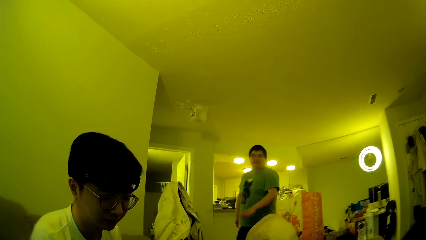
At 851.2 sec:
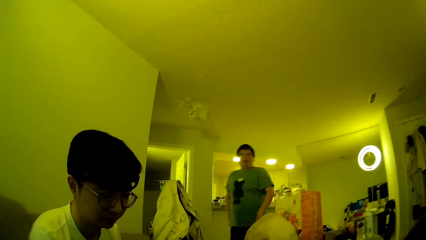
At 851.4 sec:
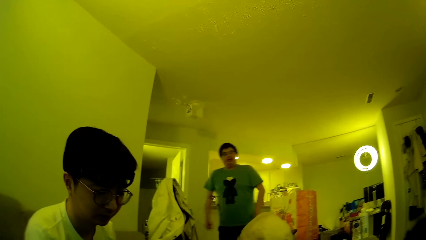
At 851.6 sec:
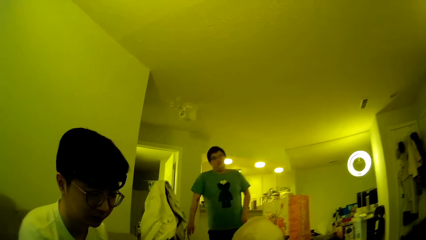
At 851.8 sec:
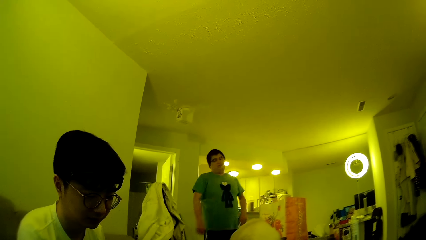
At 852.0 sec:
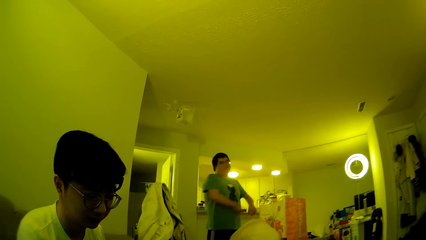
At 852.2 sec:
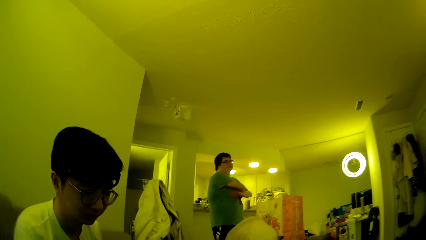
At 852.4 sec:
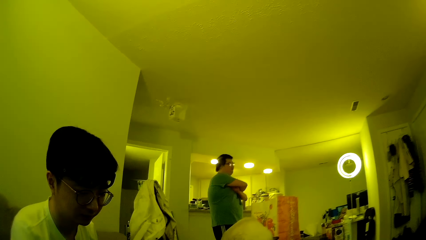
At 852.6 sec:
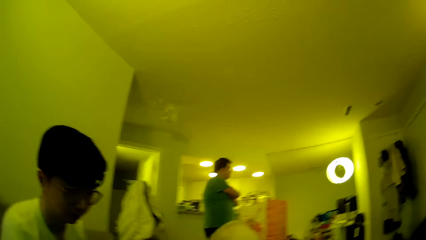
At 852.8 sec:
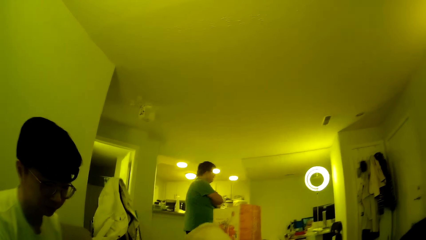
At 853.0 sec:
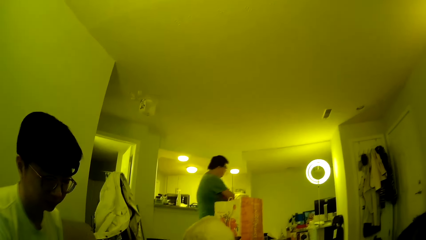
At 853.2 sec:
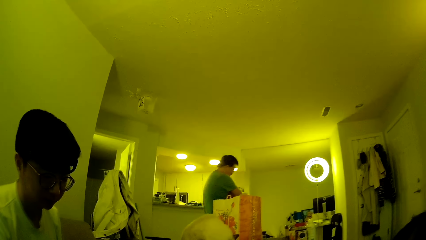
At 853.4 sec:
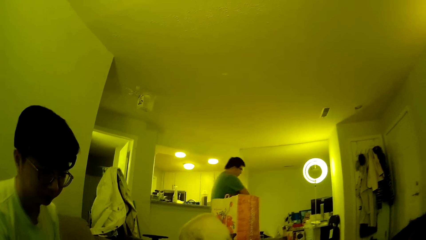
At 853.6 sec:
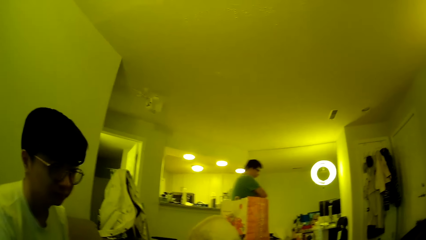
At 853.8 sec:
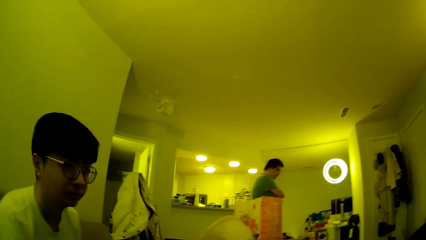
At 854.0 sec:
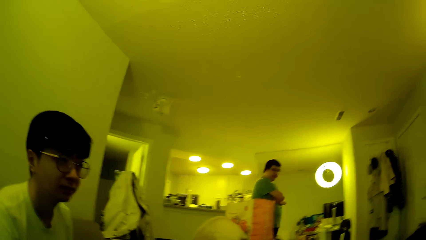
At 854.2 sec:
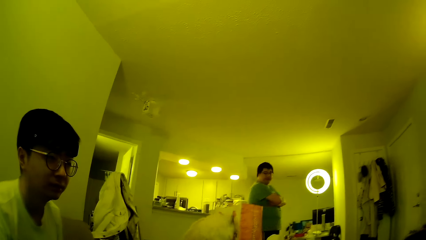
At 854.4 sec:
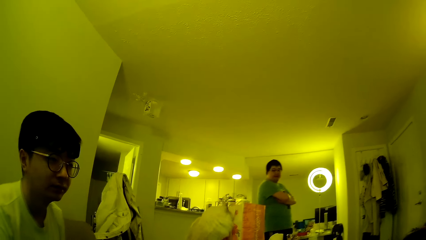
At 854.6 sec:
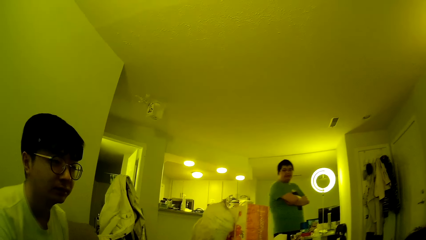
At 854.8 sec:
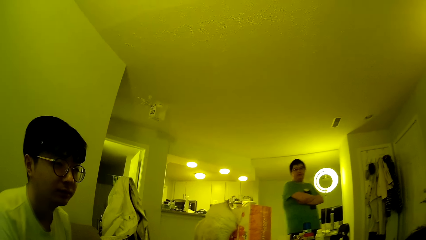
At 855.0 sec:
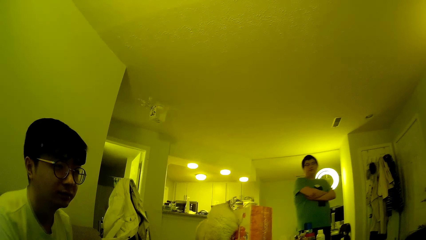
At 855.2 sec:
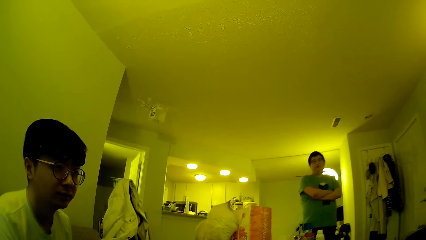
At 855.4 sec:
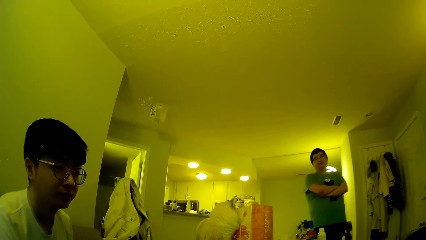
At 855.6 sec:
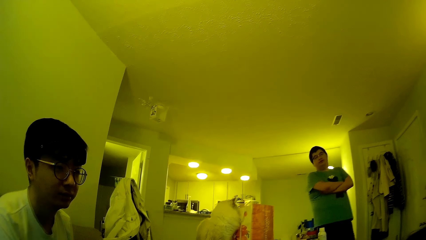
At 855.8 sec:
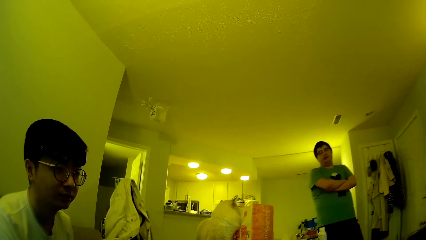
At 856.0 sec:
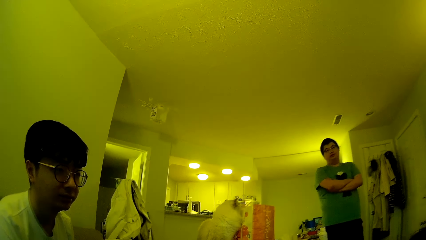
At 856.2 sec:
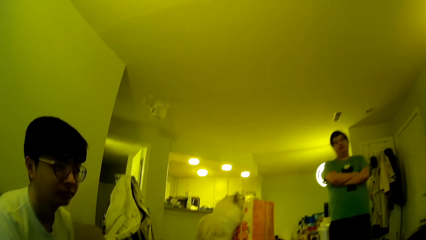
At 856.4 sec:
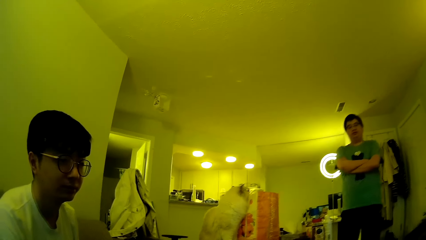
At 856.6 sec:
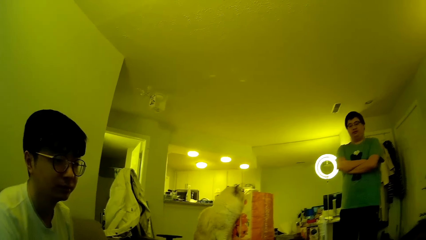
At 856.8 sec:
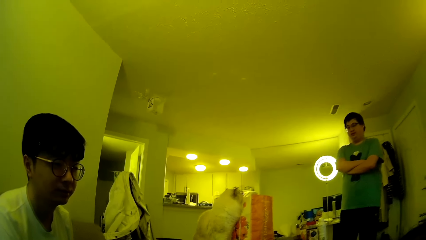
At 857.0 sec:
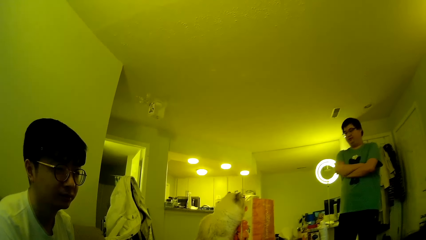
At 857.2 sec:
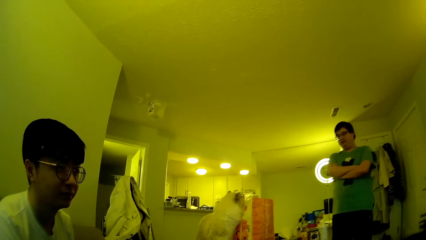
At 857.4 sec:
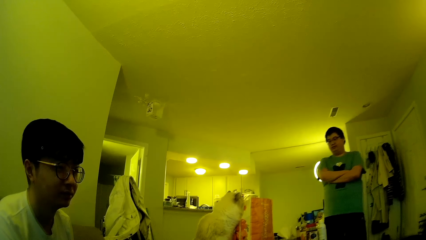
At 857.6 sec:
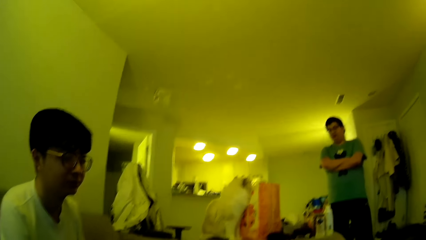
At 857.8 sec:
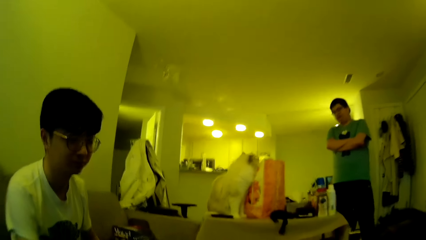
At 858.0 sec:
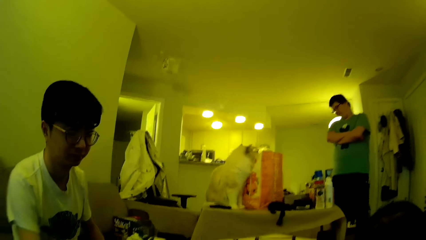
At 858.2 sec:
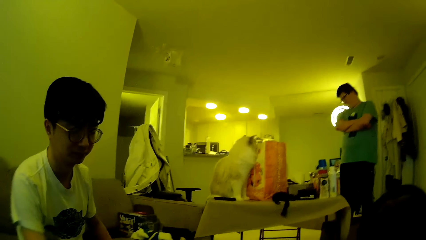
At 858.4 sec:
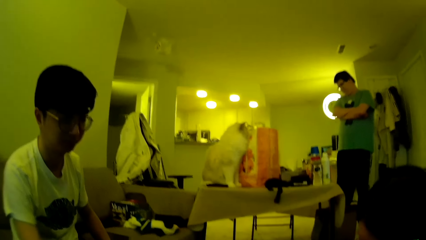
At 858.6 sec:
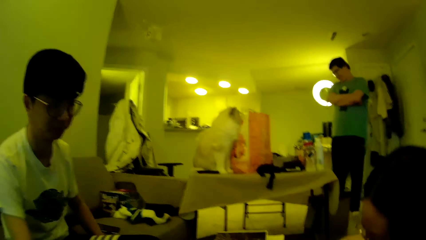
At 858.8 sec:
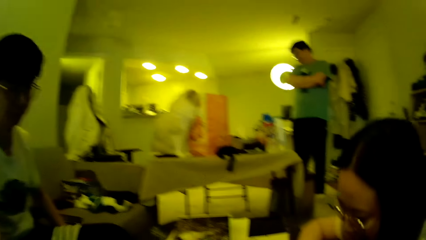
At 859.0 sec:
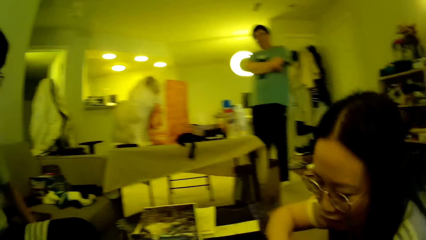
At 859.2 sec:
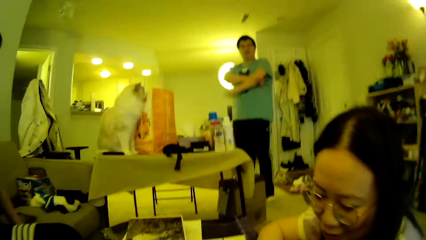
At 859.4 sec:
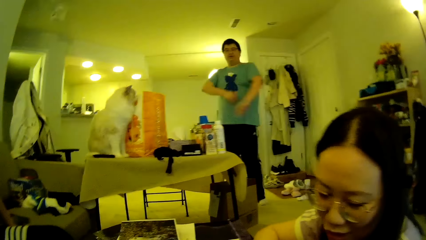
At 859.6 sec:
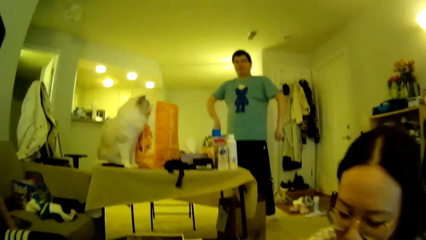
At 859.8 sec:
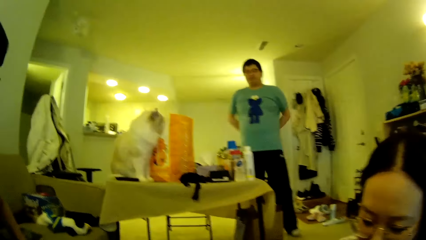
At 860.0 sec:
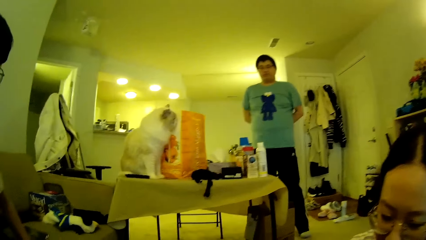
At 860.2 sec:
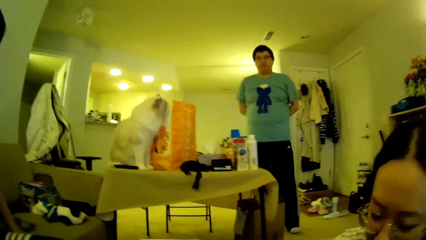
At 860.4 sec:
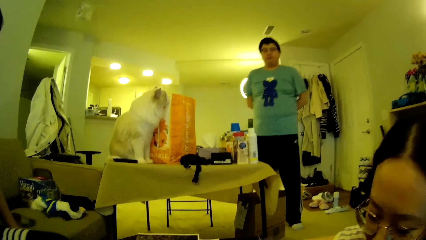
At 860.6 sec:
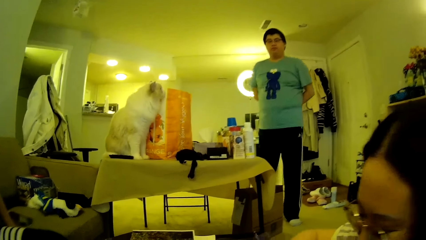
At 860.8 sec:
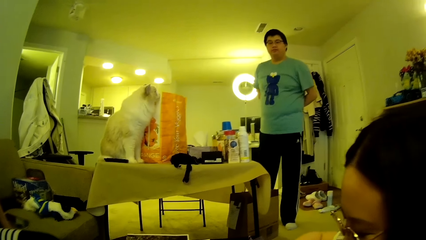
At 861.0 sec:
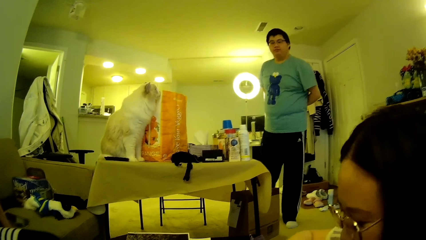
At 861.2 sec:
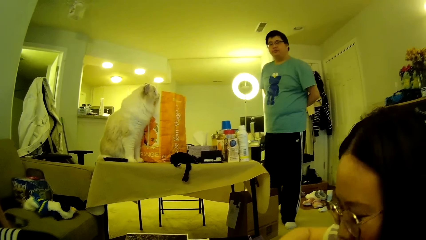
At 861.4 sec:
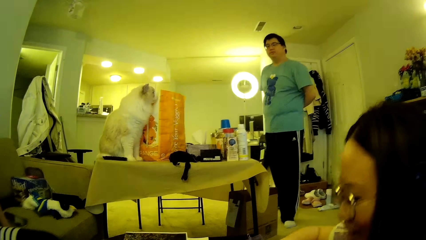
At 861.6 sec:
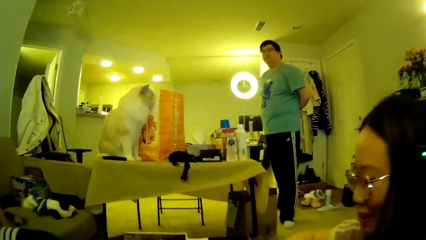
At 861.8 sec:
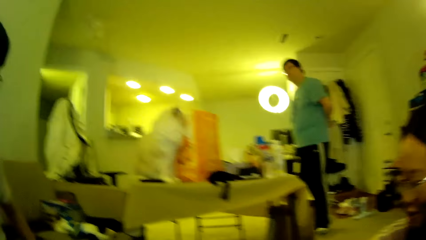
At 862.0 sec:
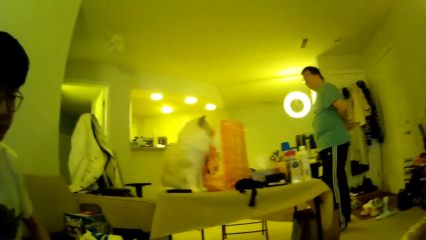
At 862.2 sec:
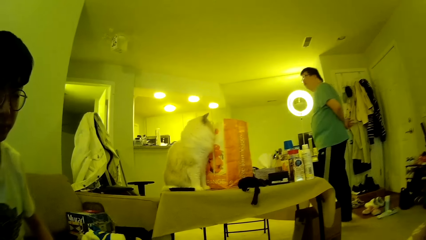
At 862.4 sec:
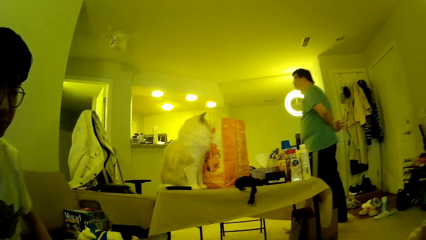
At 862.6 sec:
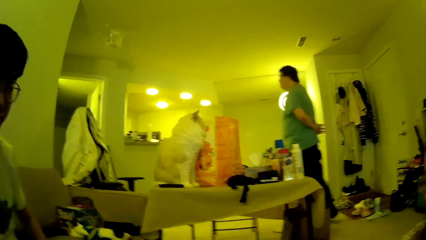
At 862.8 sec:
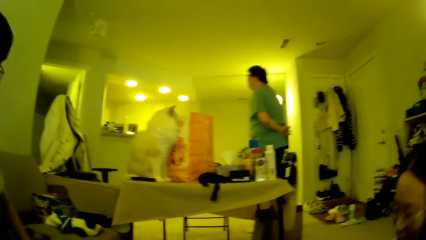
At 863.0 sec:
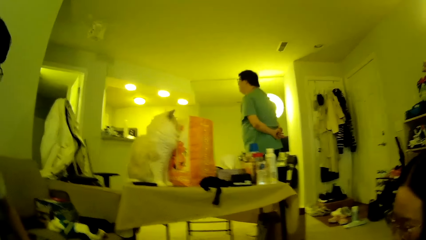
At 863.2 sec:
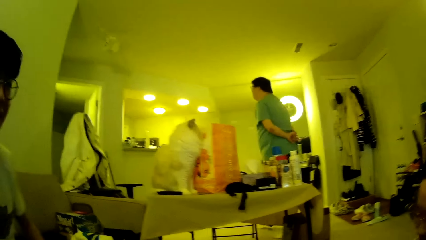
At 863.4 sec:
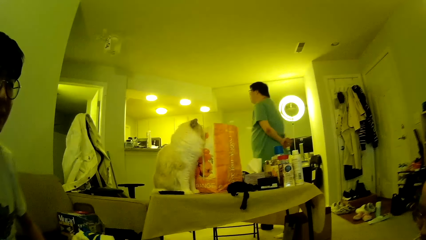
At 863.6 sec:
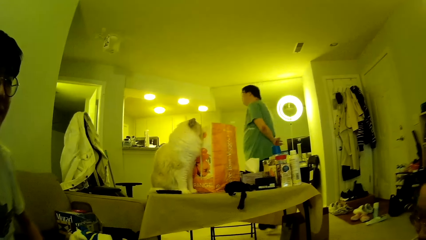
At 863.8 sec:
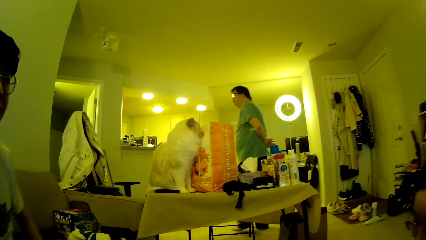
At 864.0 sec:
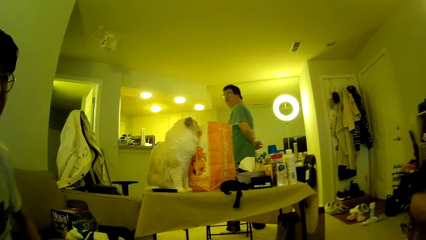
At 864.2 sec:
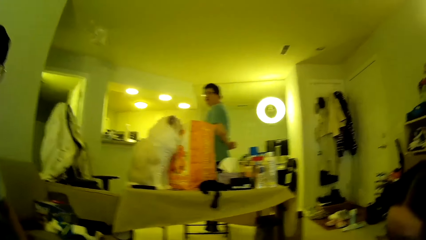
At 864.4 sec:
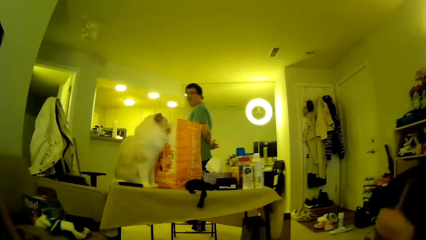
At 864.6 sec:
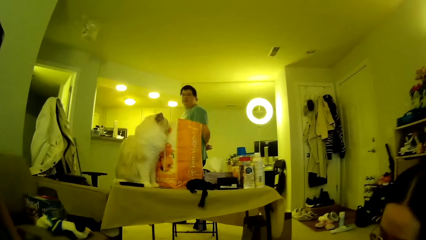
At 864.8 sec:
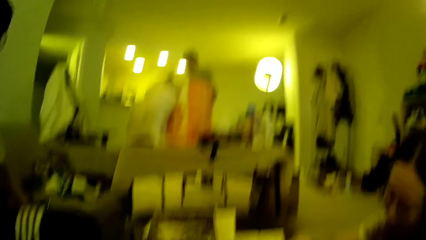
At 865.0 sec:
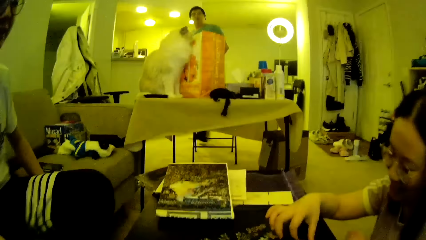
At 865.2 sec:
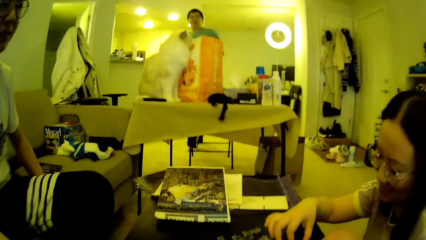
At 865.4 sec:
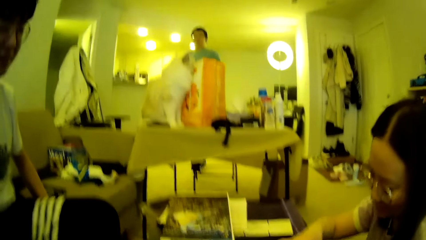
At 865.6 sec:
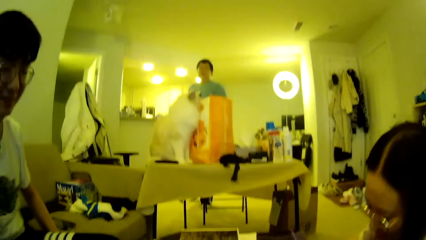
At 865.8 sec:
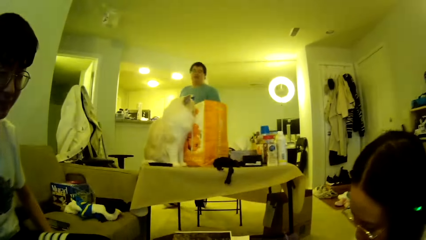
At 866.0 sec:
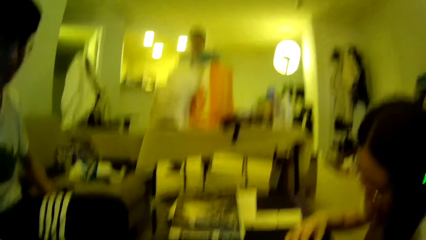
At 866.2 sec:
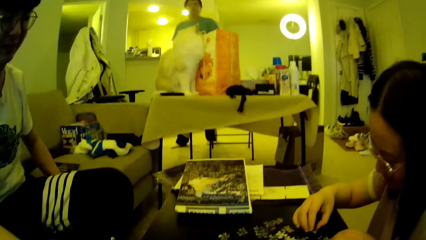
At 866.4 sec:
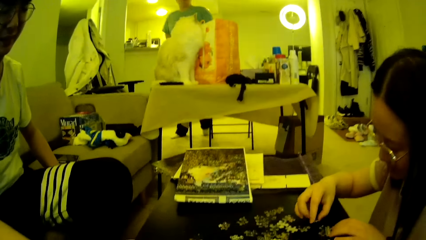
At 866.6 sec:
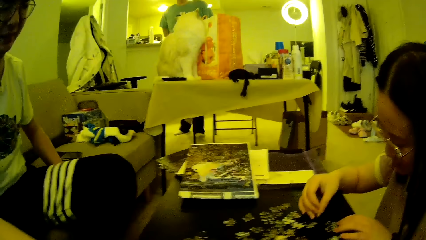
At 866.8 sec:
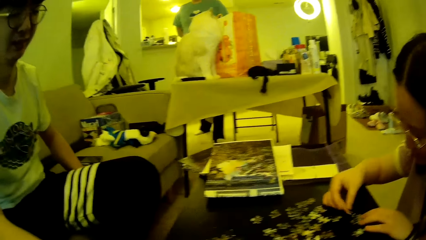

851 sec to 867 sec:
A man folds the hands and steps forward. Another man looks around. A lady looks around. The first man moves the hands, steps forward and walks around in the house. The camera wearer looks around. The lady adjusts the puzzle pieces on the table. The first man steps forward.
